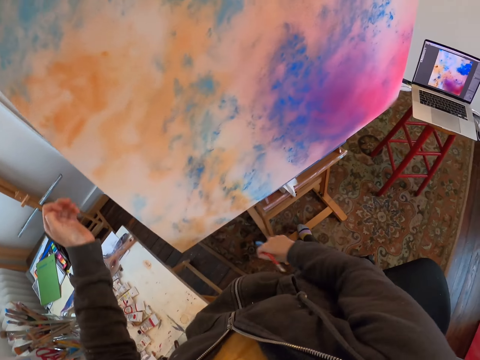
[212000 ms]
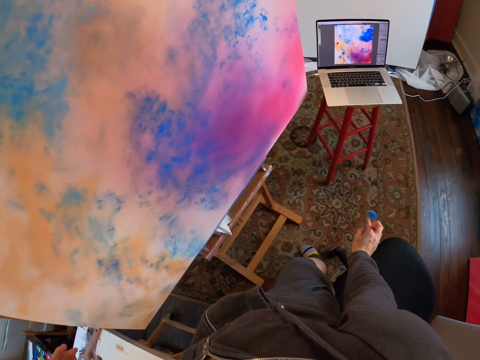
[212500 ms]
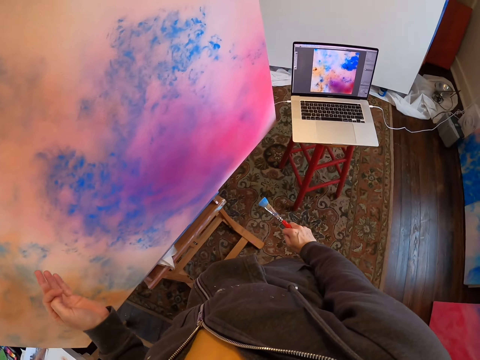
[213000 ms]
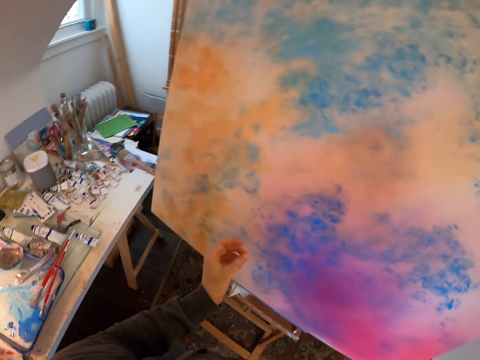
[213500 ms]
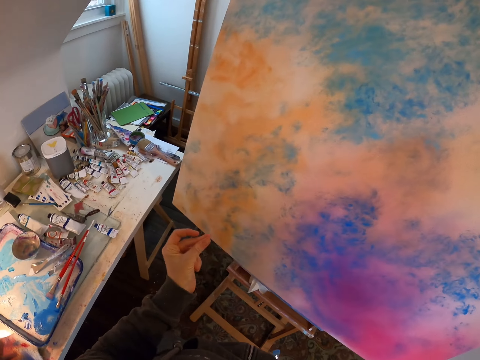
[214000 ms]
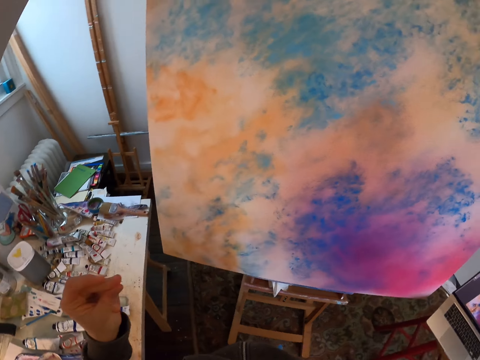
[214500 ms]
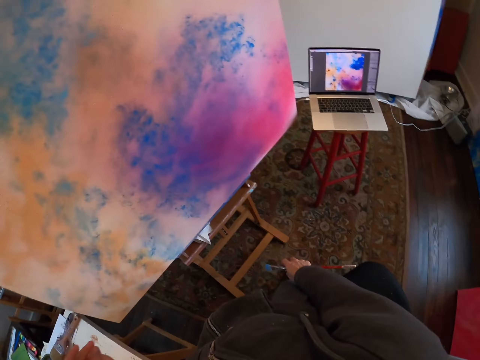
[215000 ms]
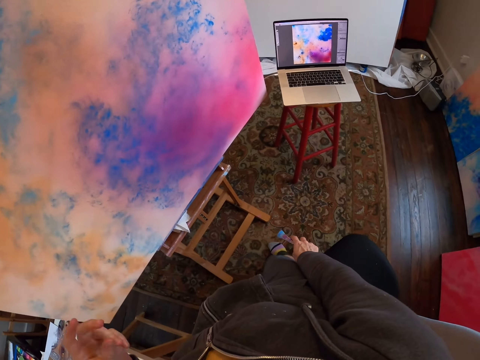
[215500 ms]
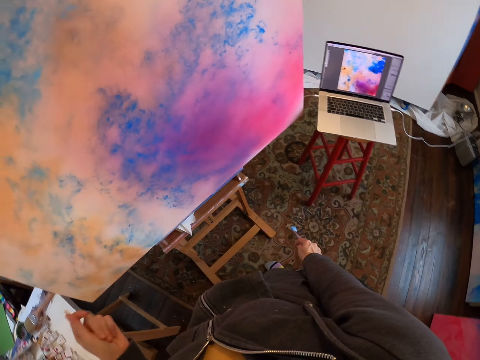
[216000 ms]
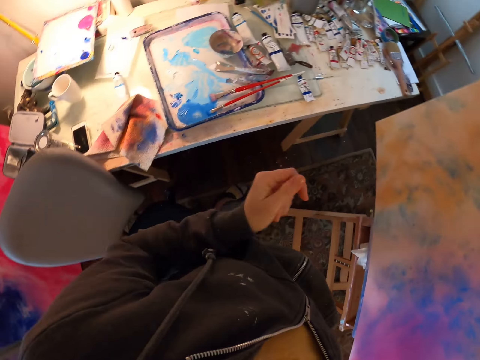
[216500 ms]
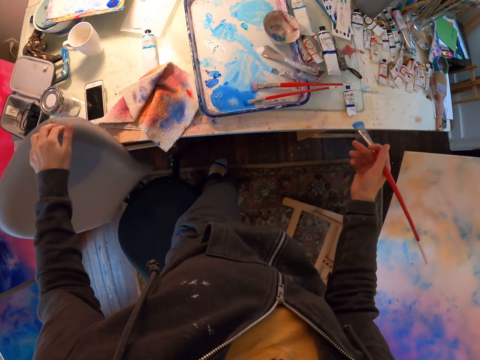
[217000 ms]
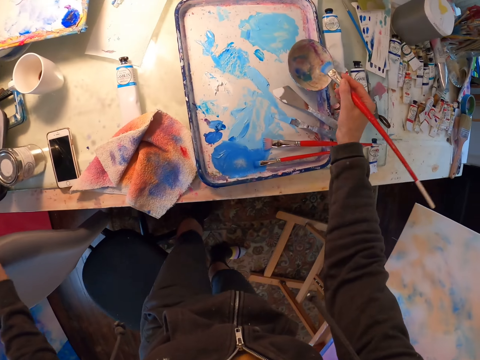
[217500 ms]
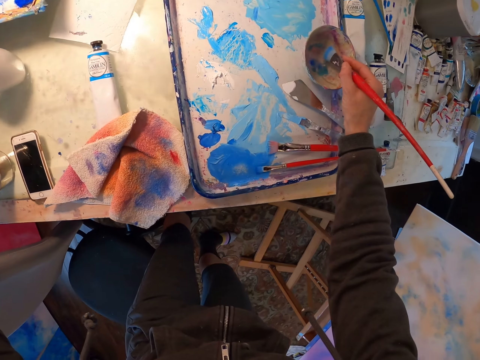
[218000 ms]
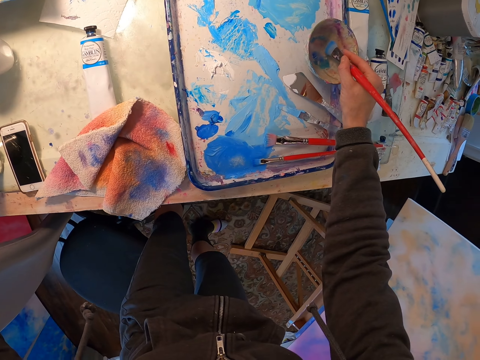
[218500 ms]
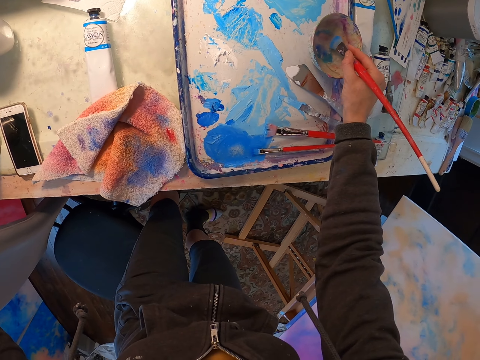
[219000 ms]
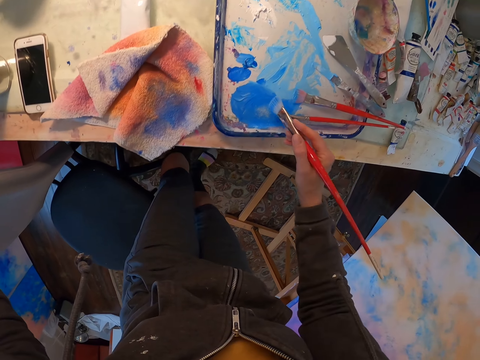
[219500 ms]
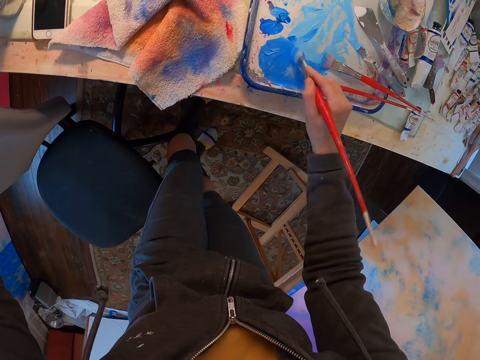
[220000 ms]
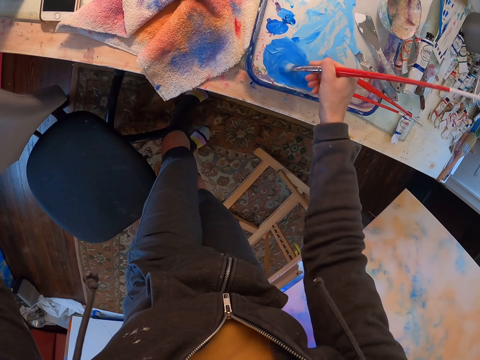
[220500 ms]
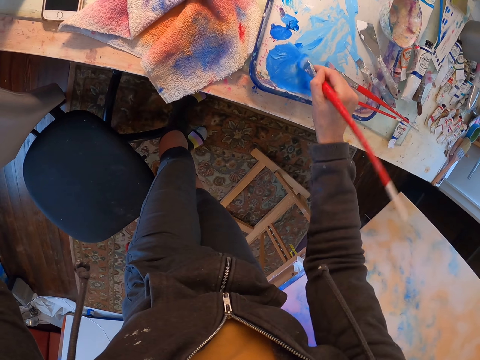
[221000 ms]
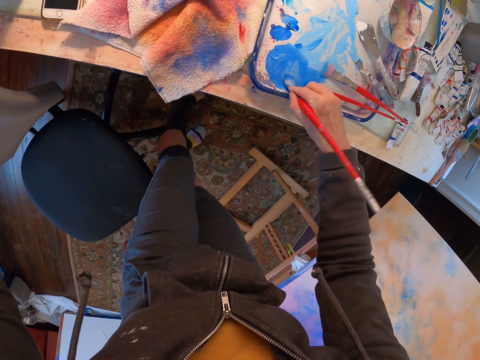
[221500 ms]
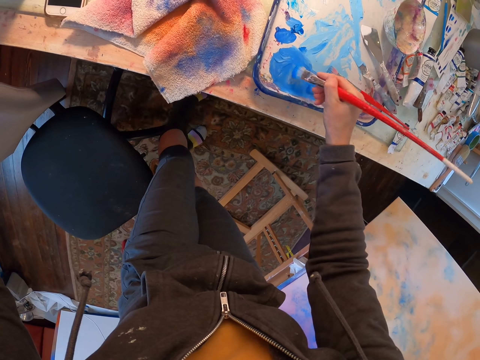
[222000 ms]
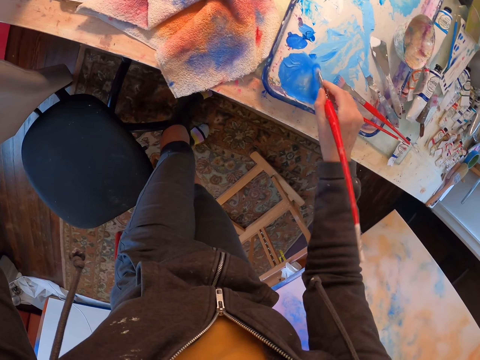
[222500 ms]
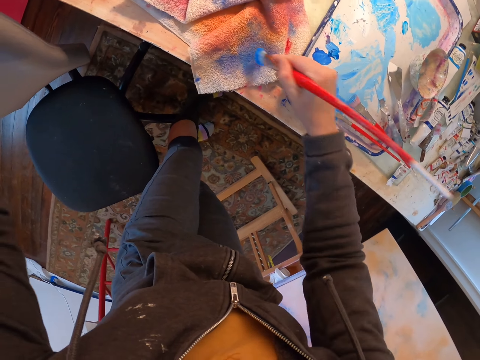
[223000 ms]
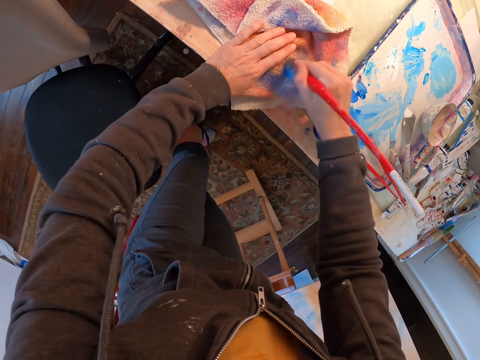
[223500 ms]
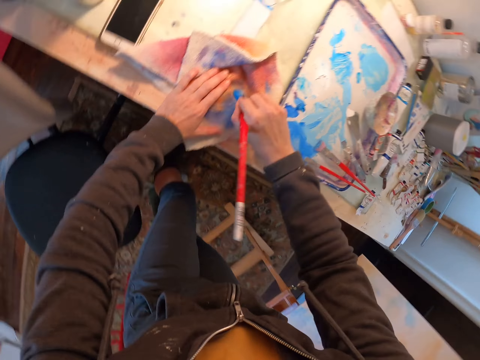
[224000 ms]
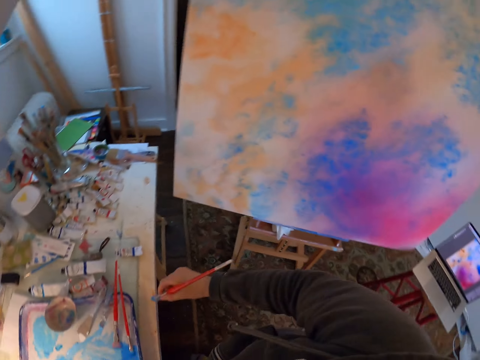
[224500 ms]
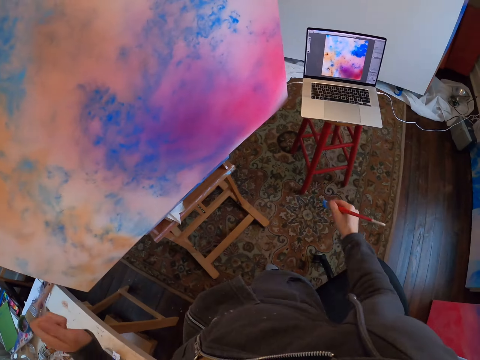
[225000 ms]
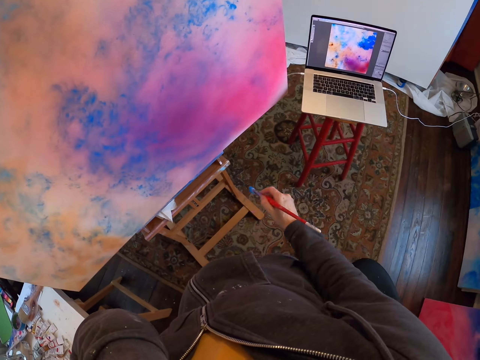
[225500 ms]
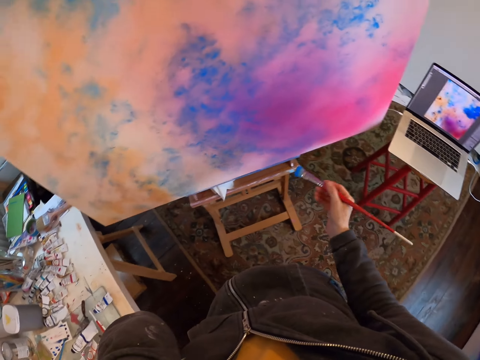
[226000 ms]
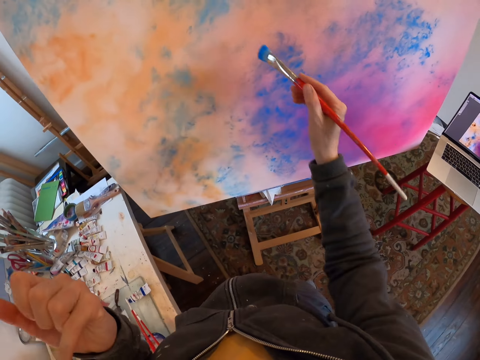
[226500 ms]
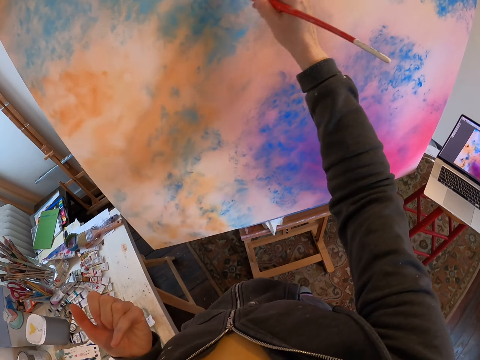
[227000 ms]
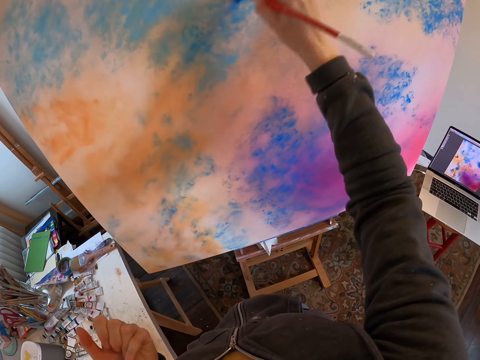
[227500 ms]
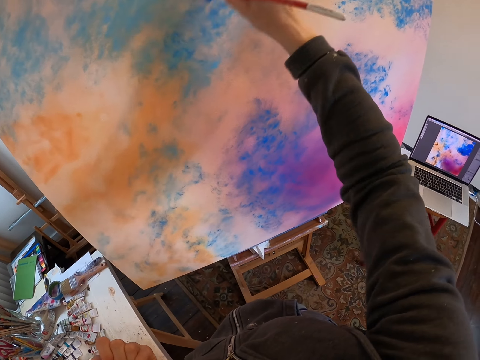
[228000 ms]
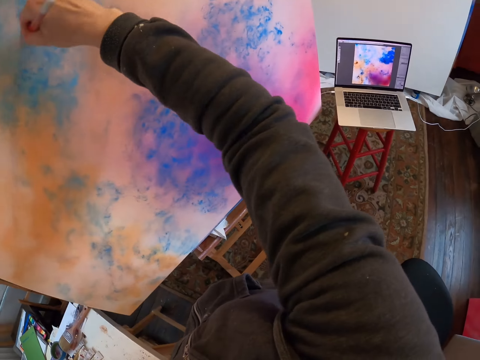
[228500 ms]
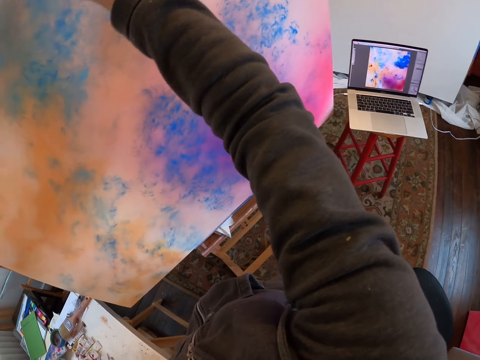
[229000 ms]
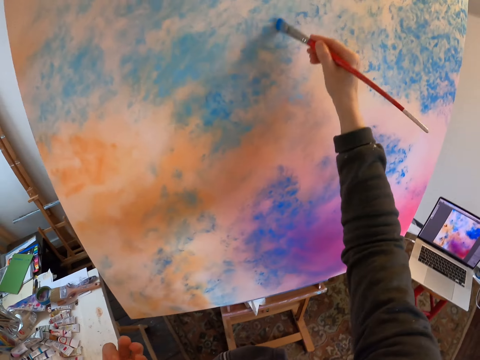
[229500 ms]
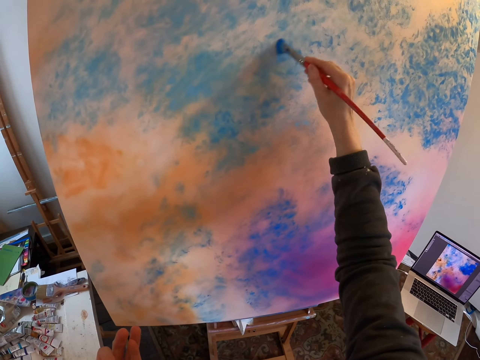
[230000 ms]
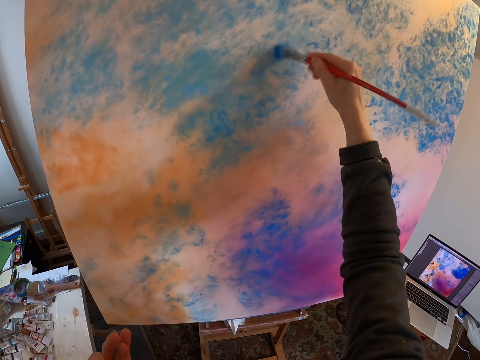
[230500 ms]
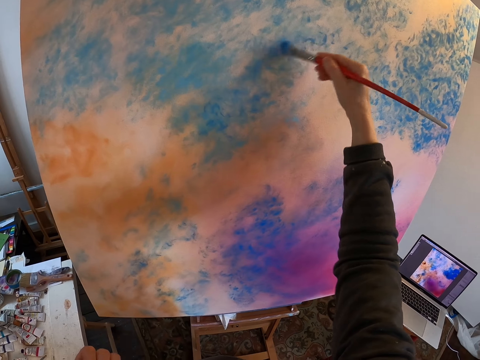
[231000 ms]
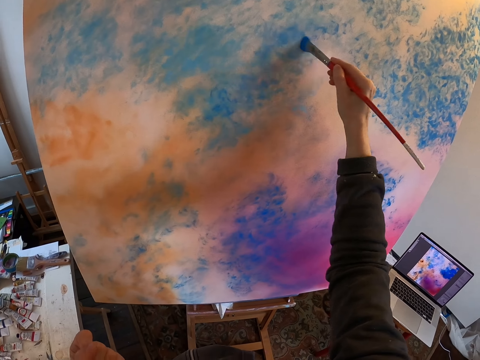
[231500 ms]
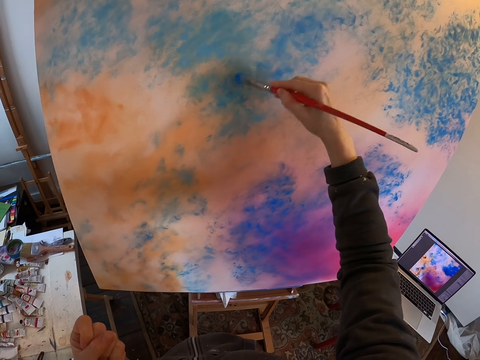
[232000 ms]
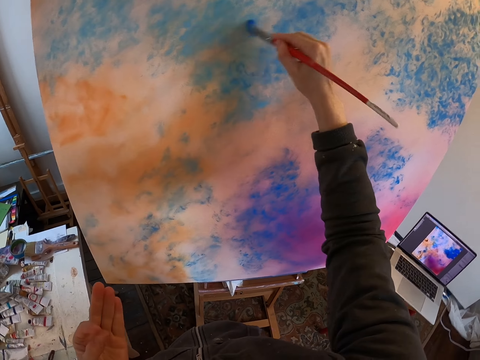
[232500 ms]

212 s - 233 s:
The camera wearer looks at the painting. They dip the paint brush into the paint dish. They dip the paint brush into the paint tray and mix paint on the paint tray. They wipe out excess paint from the brush by a wiping towel. They paint on the canvas.

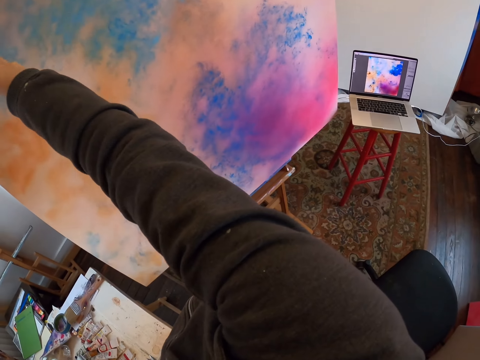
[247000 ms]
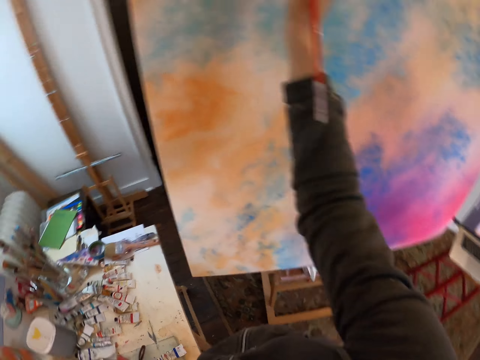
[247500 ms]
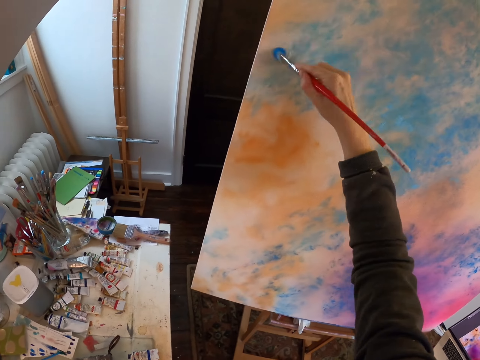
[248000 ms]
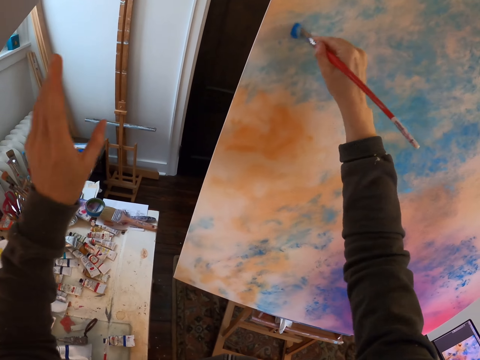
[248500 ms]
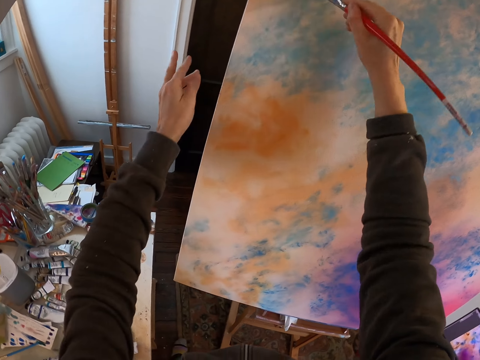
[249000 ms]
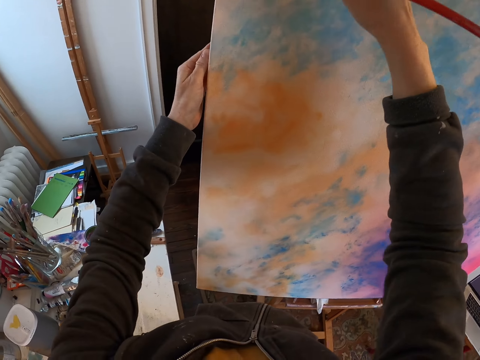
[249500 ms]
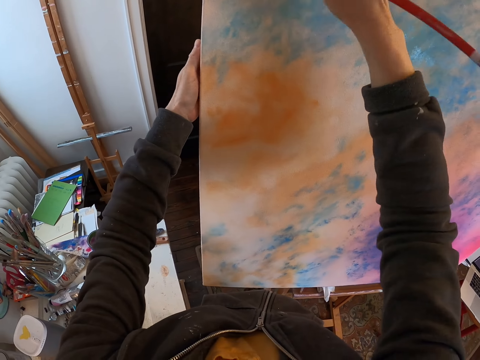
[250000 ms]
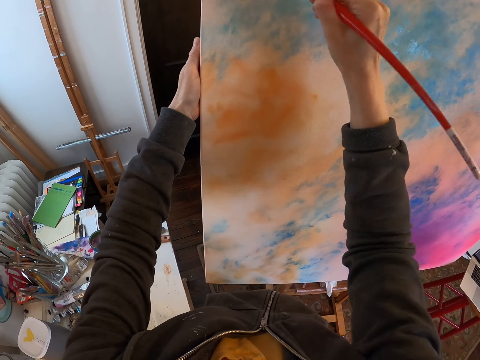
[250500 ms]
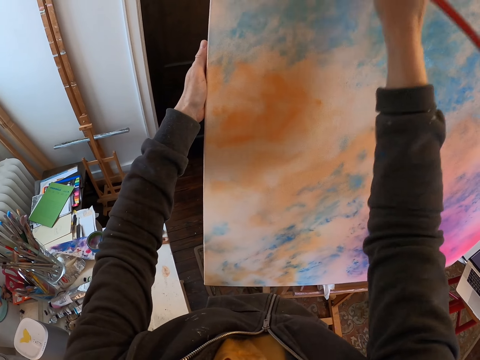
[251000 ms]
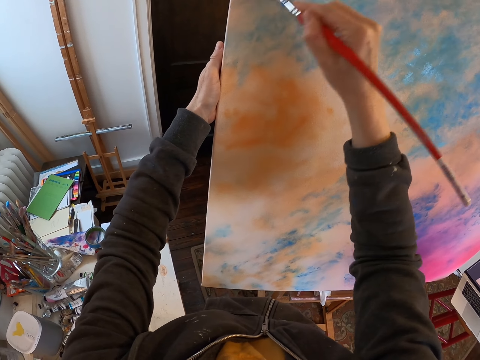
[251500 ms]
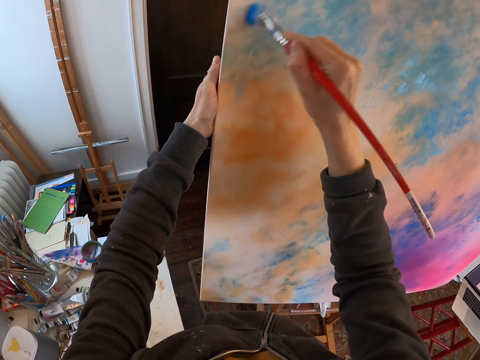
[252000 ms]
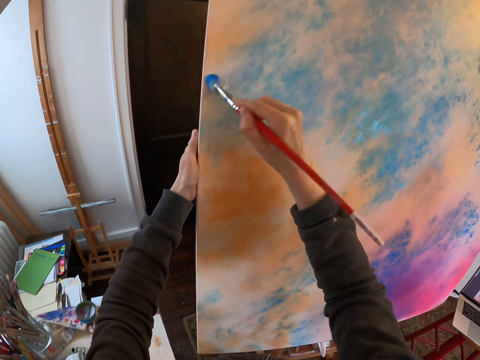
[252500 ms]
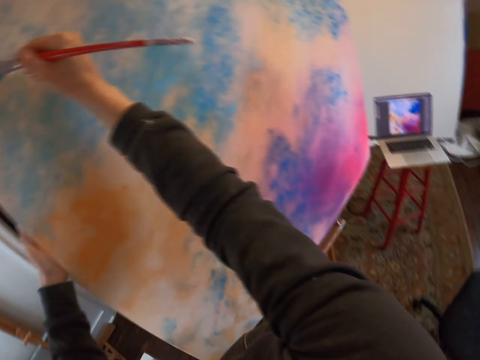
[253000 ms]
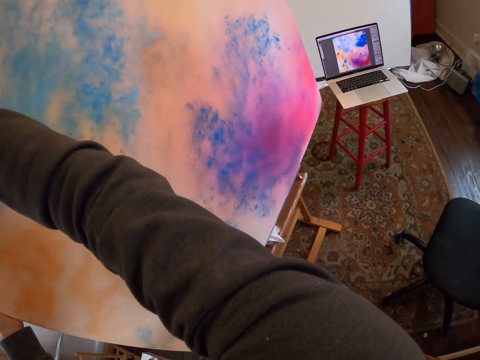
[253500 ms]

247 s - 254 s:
The camera wearer touches the paint board.
